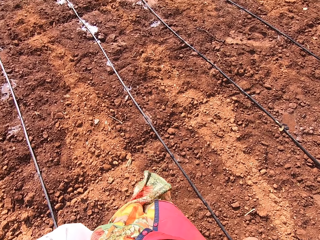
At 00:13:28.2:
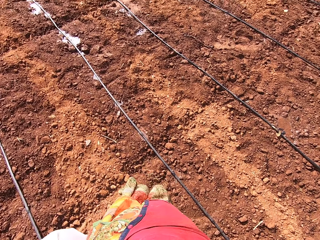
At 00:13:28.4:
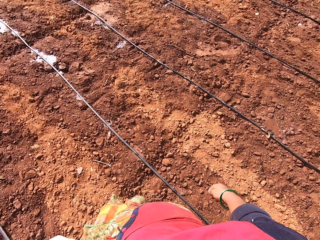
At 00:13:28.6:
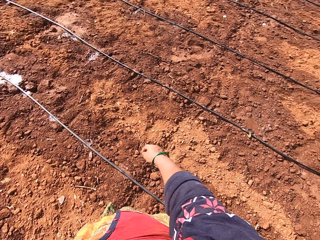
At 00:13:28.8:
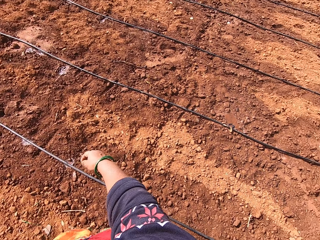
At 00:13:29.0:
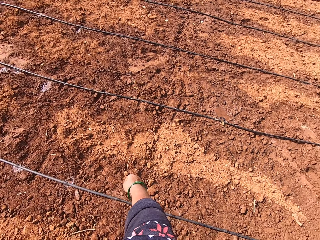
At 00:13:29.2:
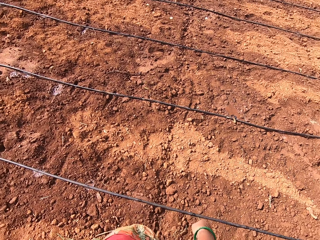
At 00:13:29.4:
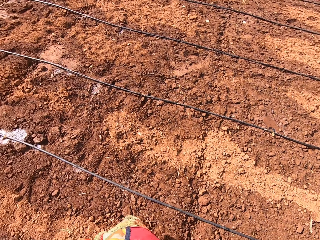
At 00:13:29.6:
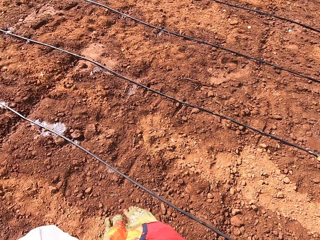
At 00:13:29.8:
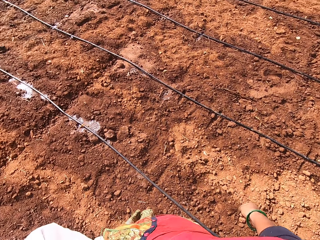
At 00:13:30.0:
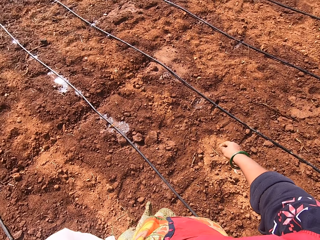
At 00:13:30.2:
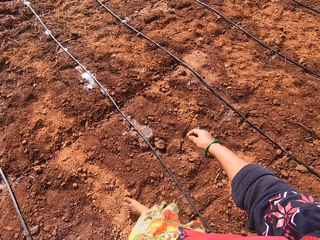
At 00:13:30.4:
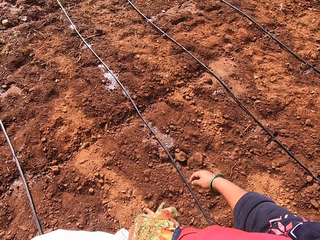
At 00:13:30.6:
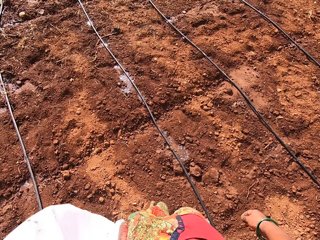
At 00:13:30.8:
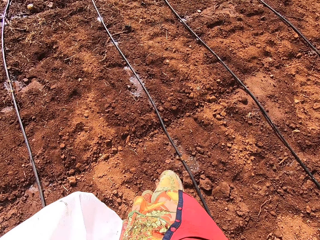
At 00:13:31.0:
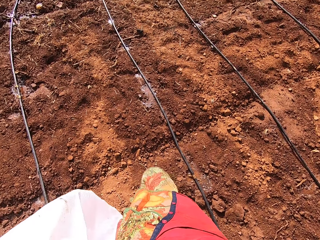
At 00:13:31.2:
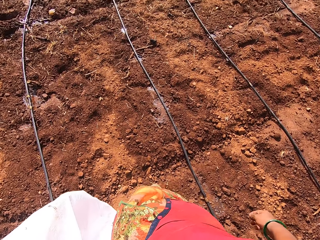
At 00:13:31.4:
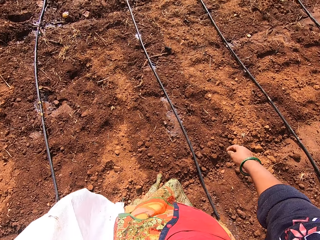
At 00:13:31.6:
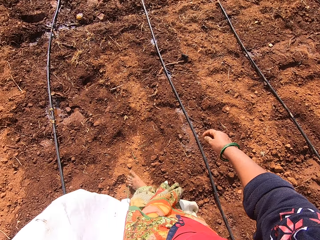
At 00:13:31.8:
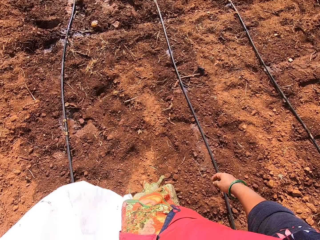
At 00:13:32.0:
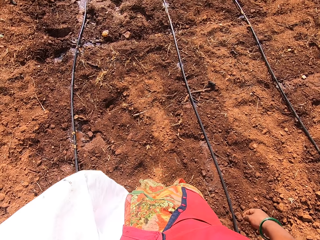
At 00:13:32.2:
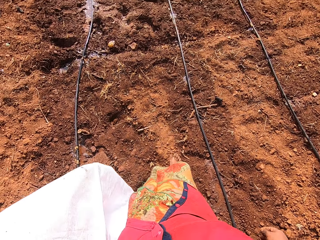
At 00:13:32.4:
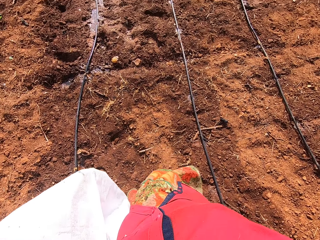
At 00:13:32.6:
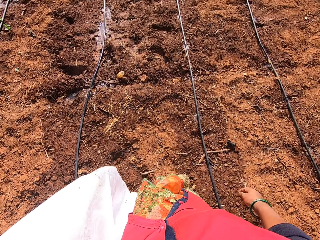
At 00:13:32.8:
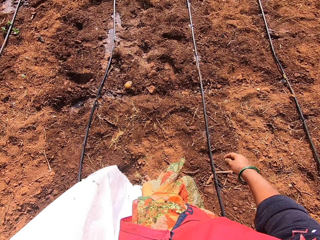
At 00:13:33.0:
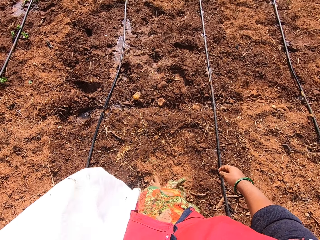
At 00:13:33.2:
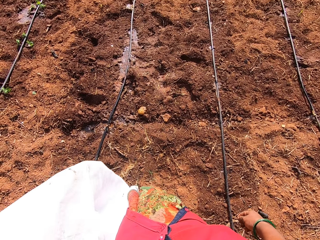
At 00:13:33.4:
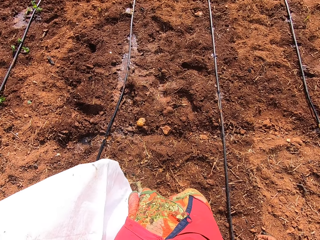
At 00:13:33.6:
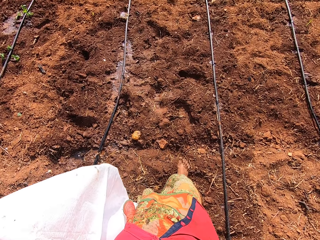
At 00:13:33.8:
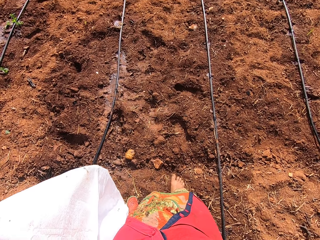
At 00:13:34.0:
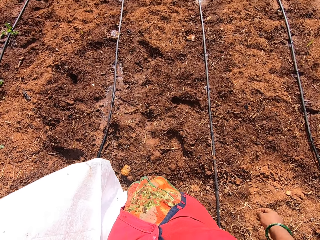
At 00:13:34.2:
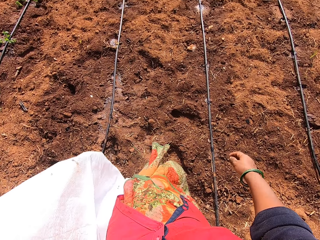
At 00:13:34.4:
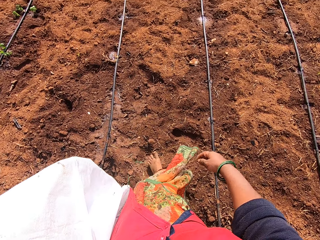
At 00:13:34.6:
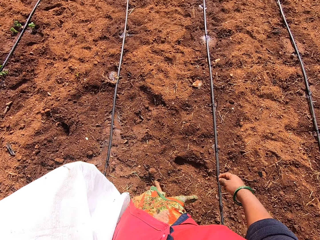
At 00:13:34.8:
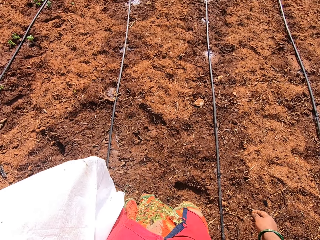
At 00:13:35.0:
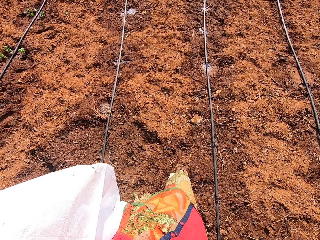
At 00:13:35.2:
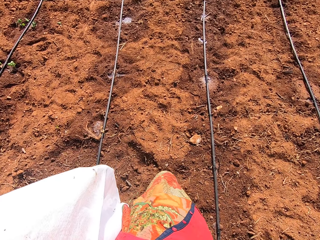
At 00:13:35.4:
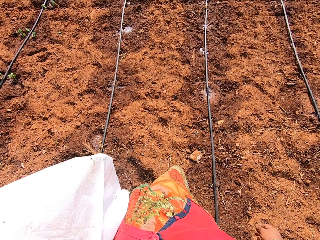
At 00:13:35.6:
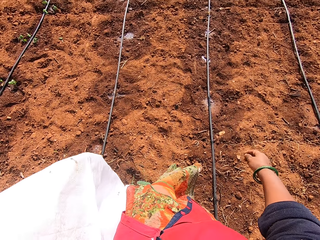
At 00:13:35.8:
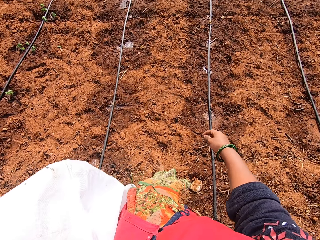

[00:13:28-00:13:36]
The camera wearer looks around. They move around.

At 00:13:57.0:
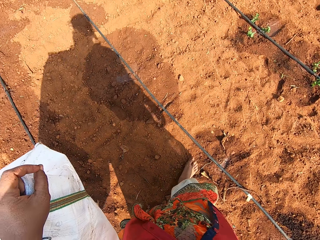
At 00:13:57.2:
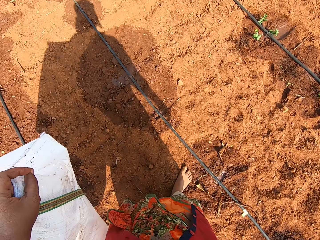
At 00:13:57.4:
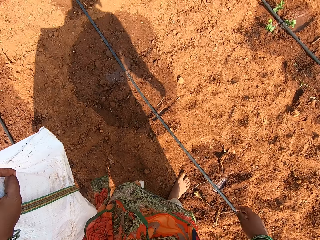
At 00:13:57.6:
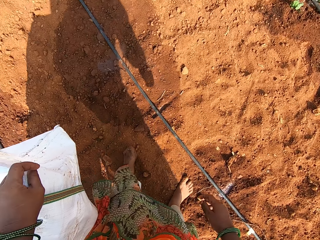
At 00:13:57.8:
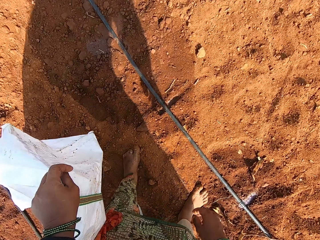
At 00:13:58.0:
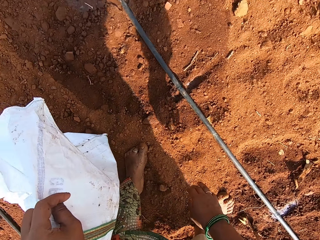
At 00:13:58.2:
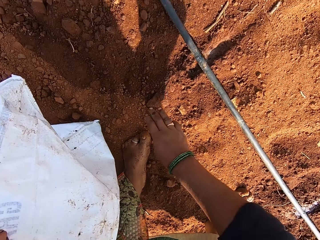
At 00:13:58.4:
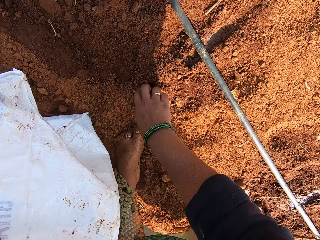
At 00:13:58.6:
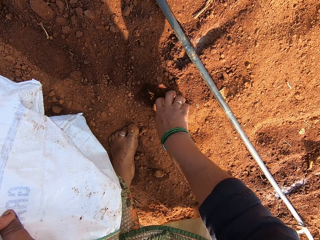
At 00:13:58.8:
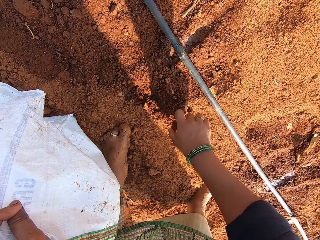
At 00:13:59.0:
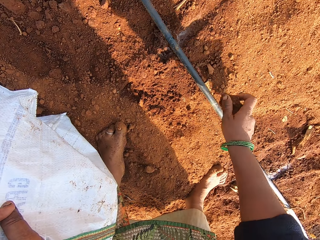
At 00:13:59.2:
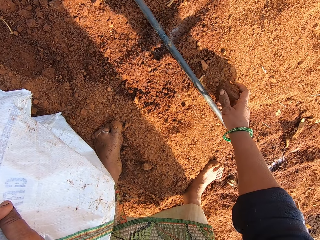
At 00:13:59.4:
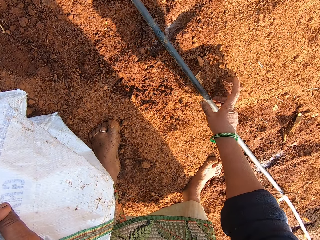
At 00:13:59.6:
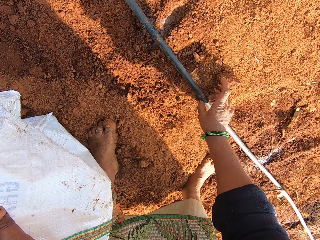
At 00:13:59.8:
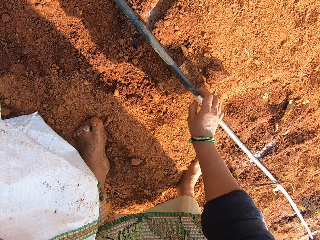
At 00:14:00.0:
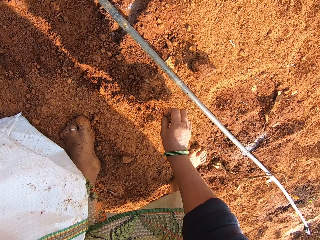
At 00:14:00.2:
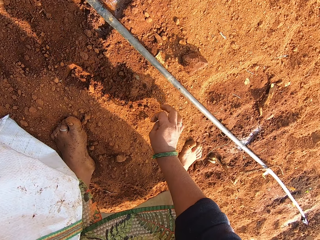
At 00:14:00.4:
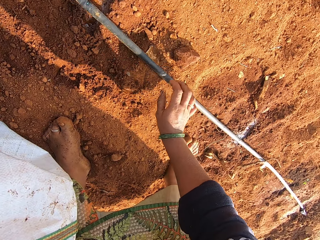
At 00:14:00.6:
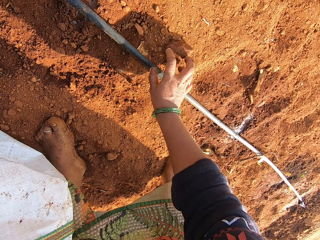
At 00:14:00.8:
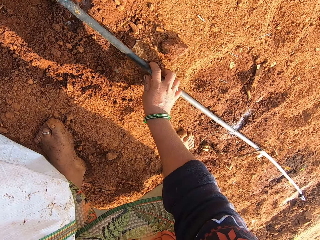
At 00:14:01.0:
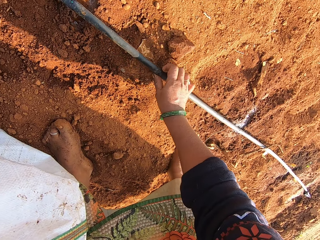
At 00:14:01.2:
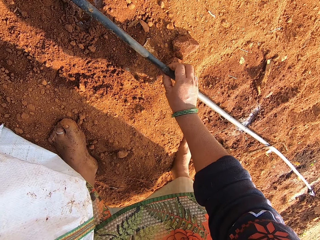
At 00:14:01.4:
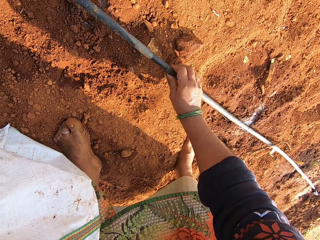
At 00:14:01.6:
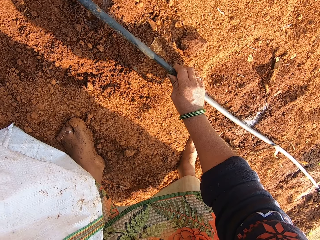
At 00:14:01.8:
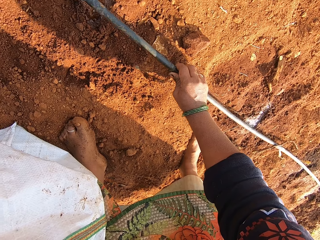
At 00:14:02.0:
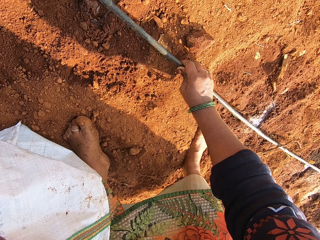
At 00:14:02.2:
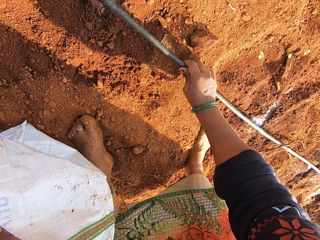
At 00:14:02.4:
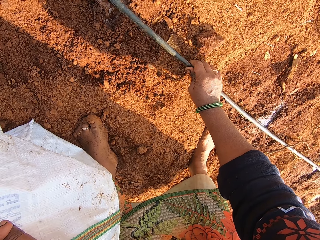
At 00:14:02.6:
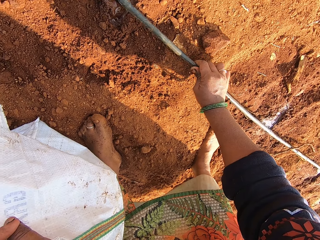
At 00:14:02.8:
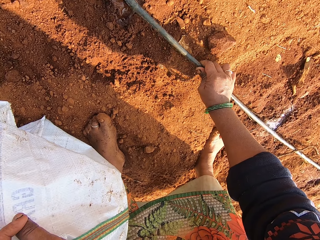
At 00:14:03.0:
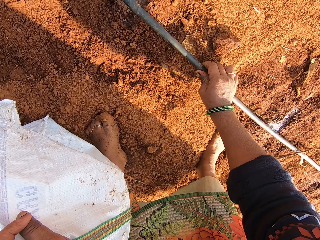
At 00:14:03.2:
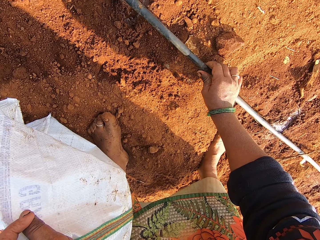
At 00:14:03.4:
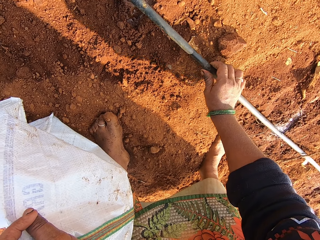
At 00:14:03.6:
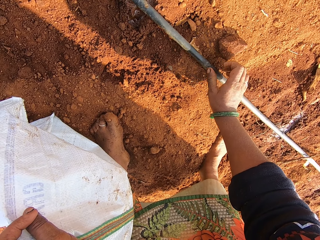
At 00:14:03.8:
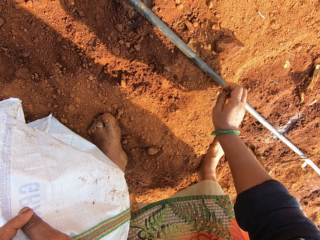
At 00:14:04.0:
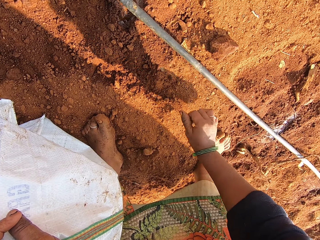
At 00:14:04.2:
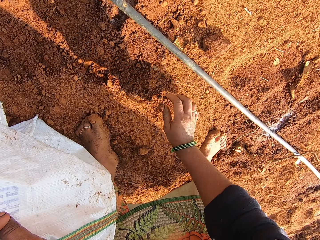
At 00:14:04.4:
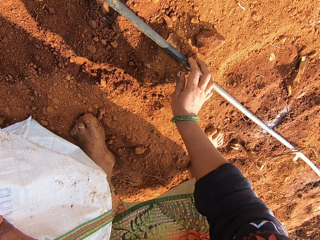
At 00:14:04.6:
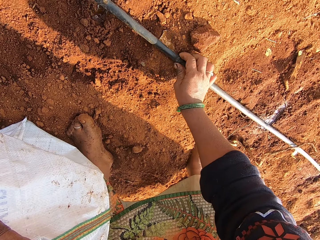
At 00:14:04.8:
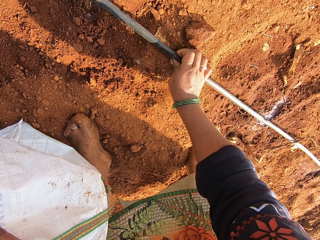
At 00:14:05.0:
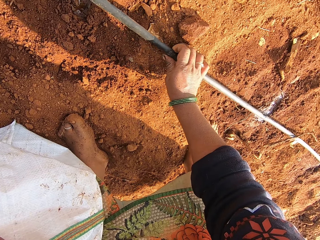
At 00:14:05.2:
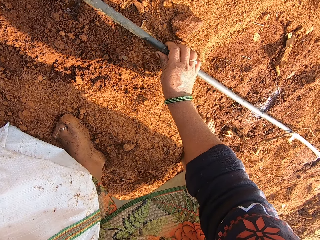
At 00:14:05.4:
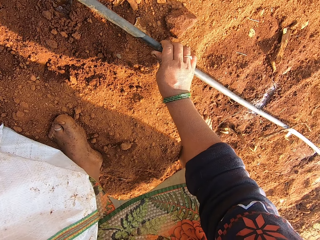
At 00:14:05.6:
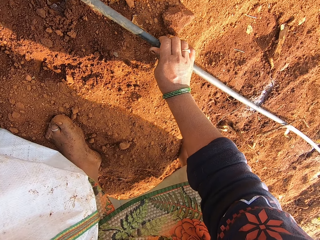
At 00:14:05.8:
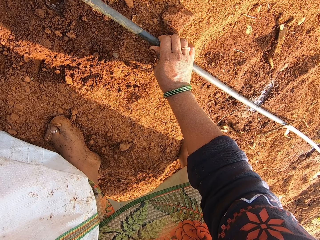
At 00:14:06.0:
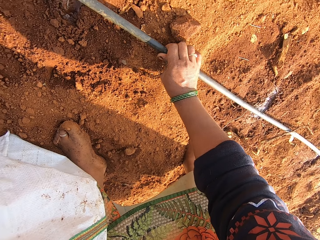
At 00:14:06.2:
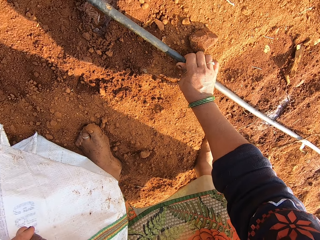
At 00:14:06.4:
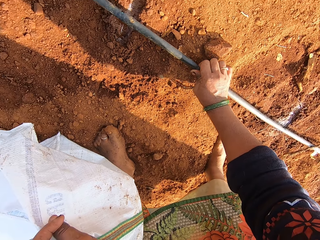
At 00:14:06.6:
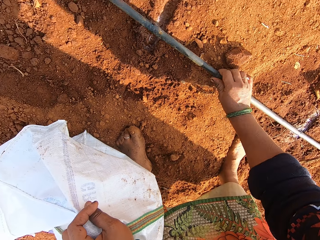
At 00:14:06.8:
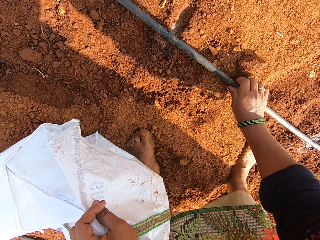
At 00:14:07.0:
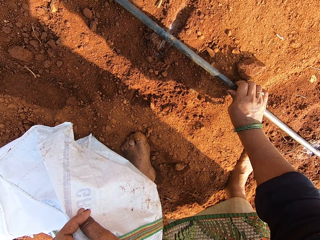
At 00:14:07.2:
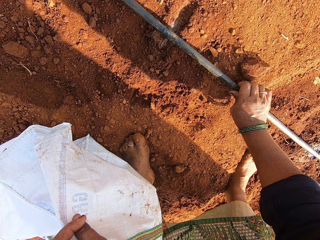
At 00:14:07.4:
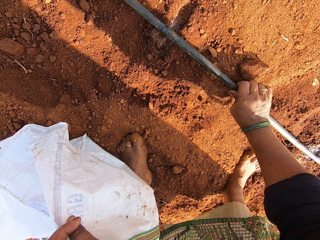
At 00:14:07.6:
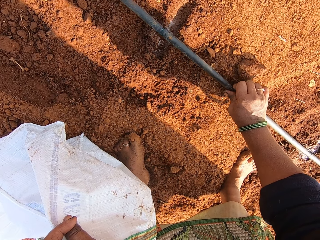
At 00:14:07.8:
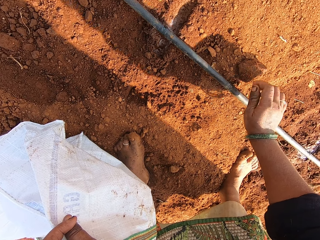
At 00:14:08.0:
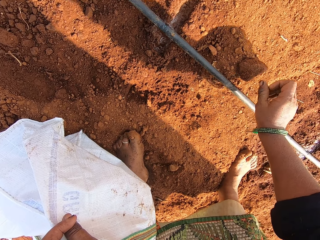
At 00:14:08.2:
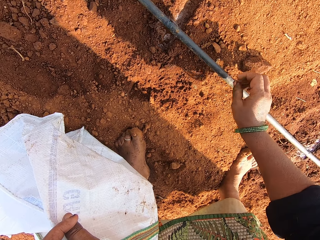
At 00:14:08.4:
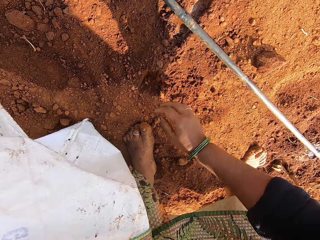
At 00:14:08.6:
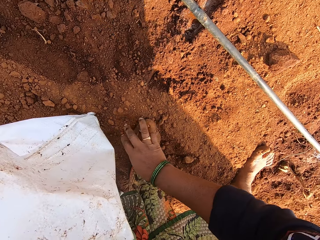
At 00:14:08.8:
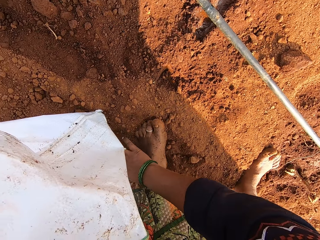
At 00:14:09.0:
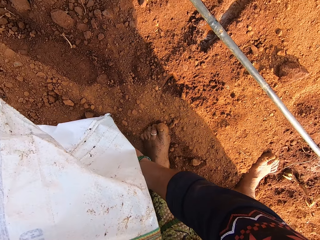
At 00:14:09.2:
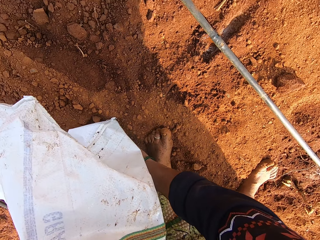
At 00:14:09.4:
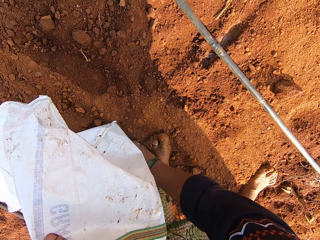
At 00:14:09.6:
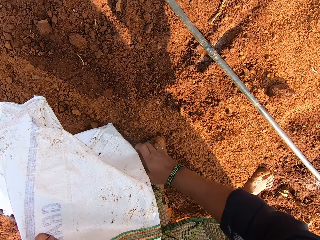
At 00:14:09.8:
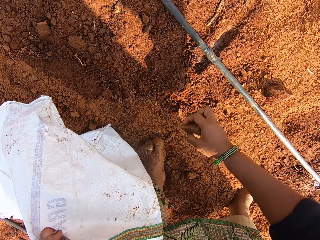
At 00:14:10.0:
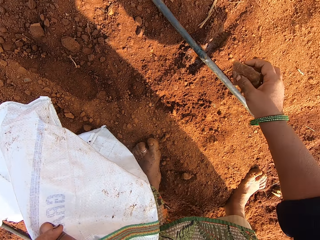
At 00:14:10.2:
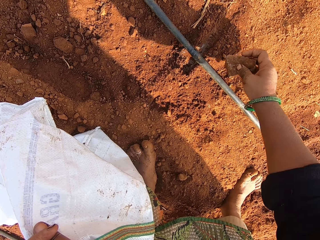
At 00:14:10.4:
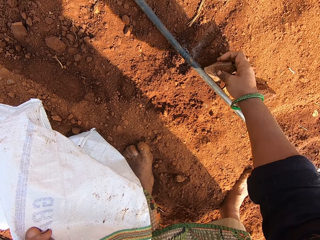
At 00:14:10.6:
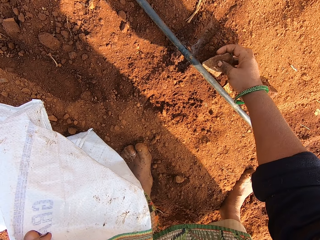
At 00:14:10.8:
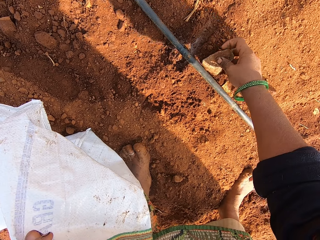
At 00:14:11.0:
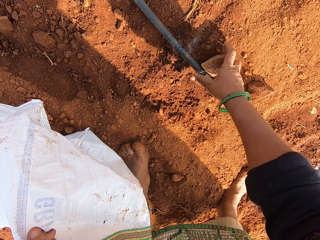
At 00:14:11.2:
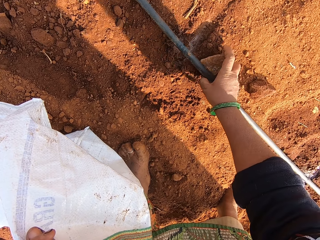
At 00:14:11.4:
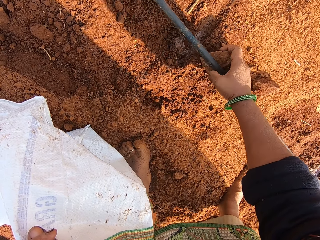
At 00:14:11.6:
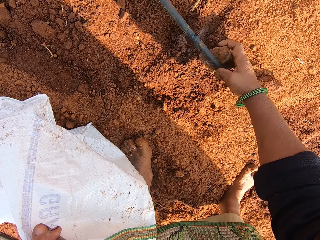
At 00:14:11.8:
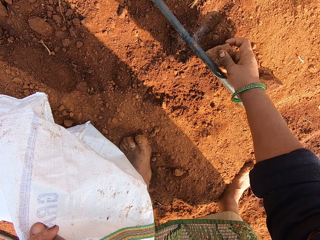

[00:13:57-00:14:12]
The camera wearer moves the stone. He picks up a stone with his right hand and puts down the stone with his right hand. He holds the pipe with his right hand and presses the pipe with his right hand. He picks up the stone with his right hand. He fixes the stone under the pipe.
